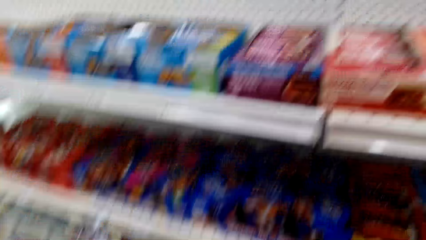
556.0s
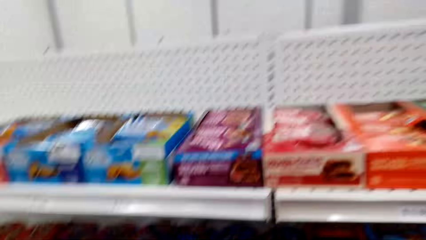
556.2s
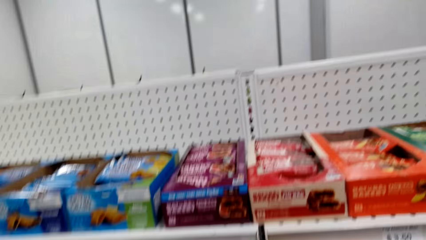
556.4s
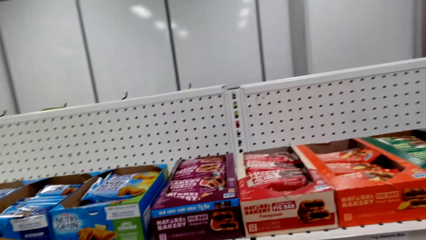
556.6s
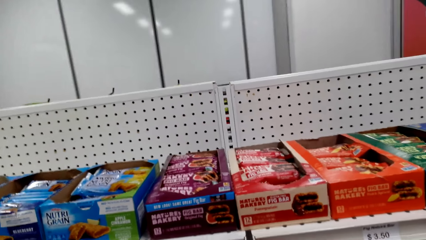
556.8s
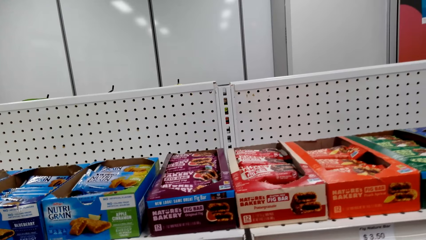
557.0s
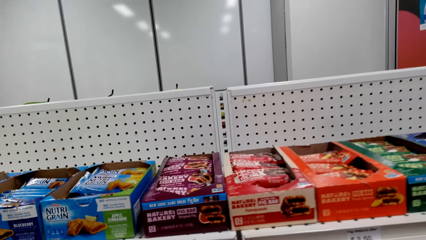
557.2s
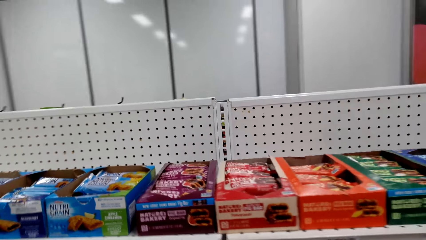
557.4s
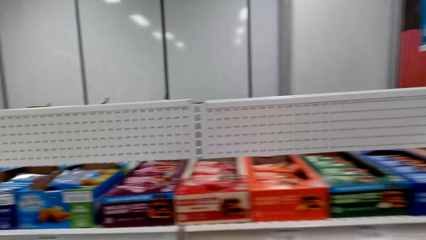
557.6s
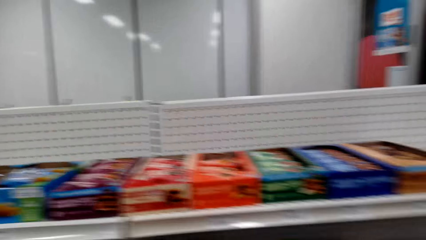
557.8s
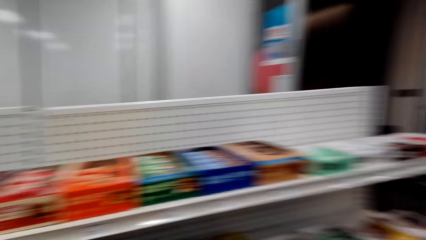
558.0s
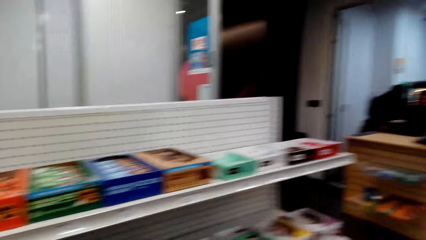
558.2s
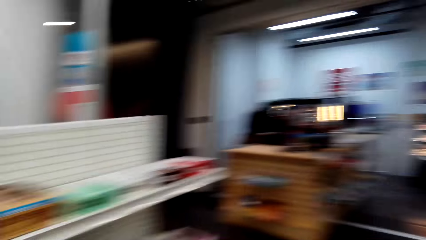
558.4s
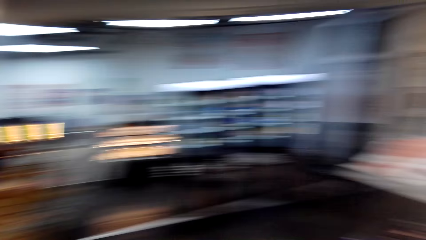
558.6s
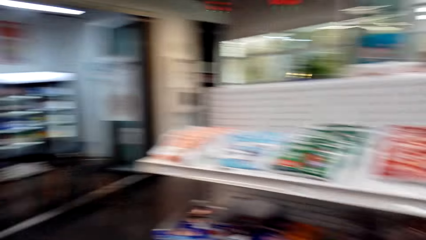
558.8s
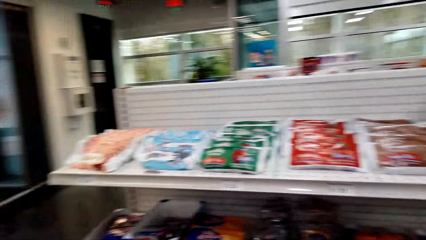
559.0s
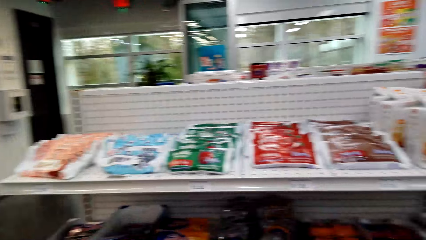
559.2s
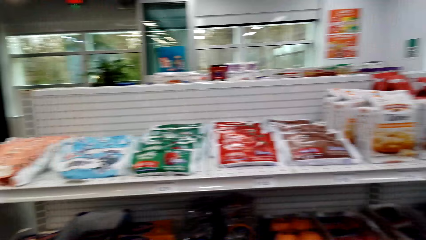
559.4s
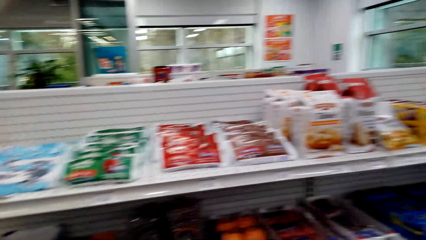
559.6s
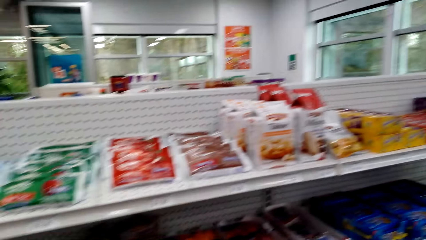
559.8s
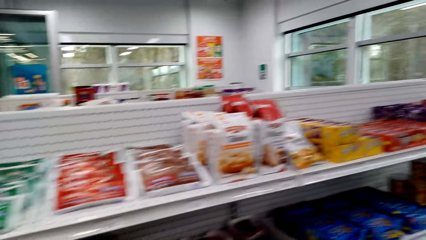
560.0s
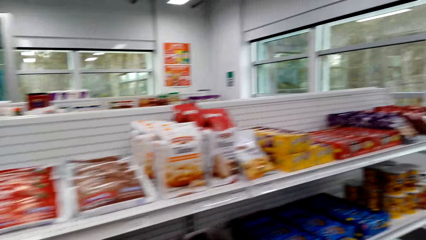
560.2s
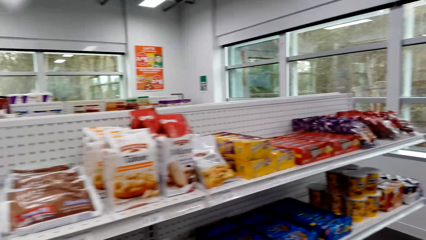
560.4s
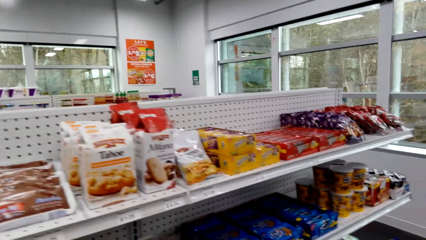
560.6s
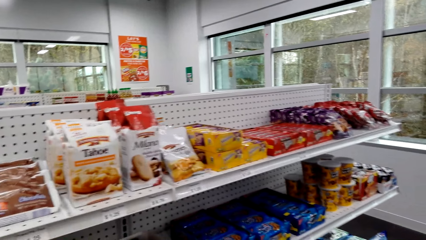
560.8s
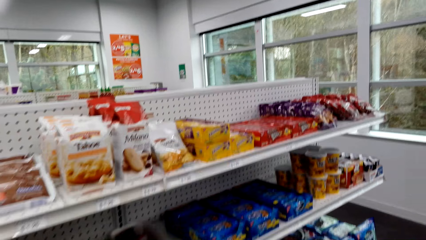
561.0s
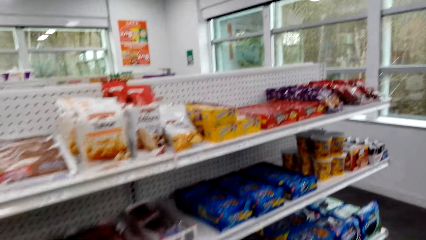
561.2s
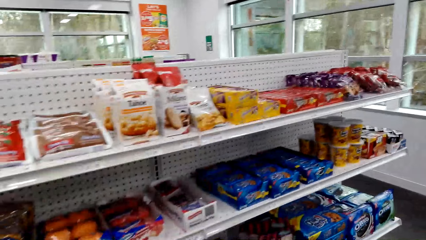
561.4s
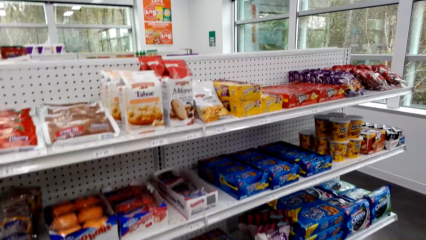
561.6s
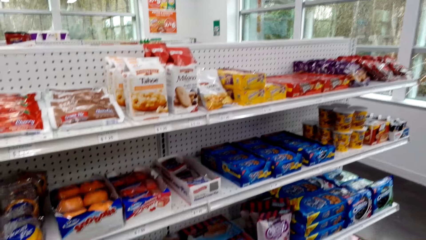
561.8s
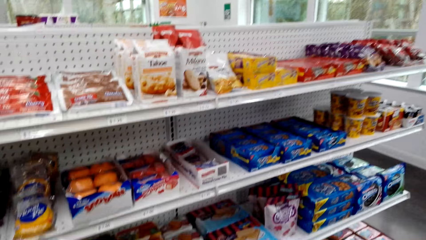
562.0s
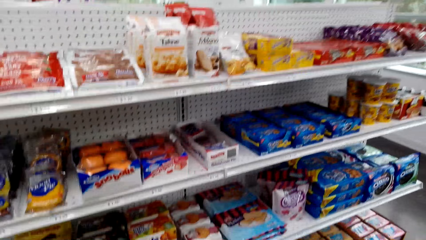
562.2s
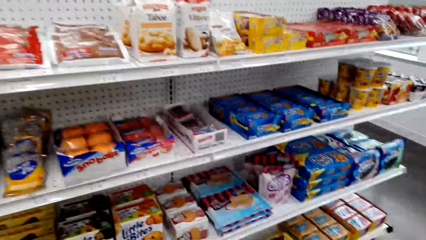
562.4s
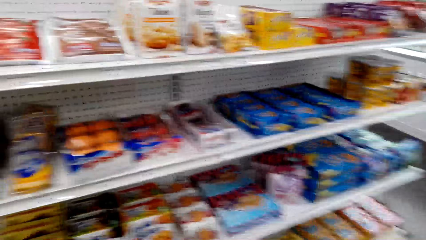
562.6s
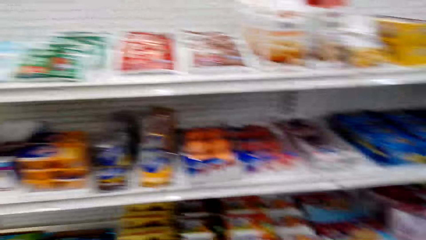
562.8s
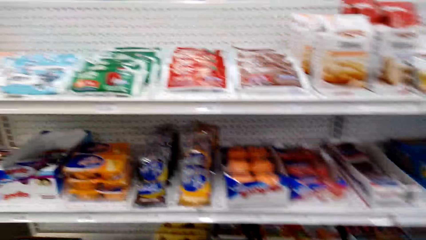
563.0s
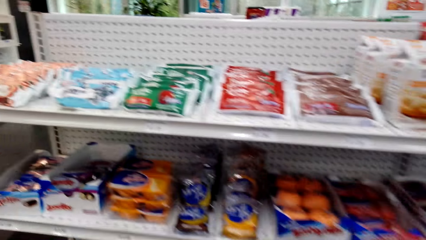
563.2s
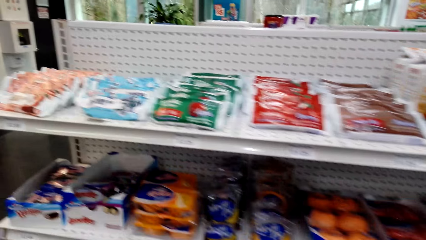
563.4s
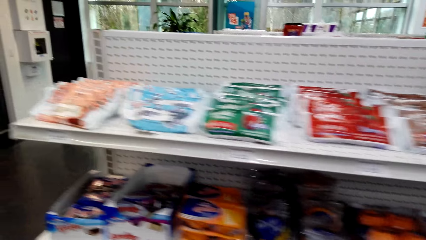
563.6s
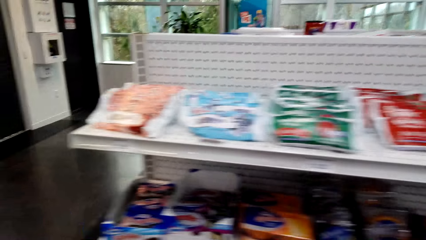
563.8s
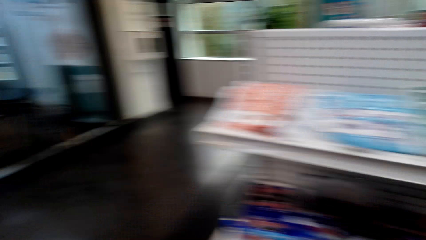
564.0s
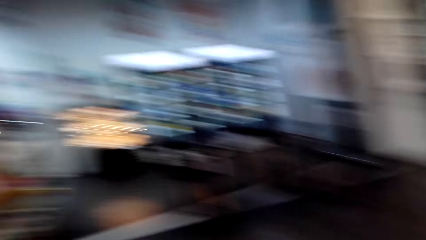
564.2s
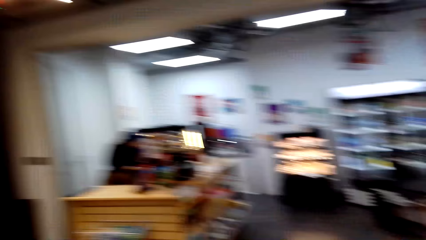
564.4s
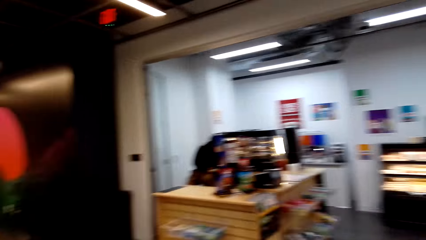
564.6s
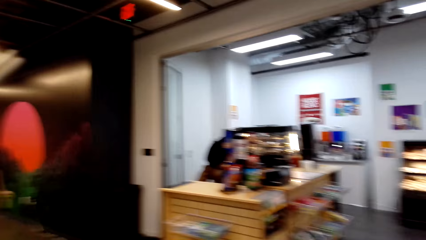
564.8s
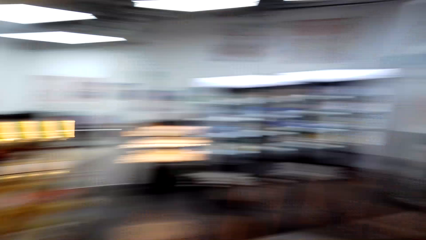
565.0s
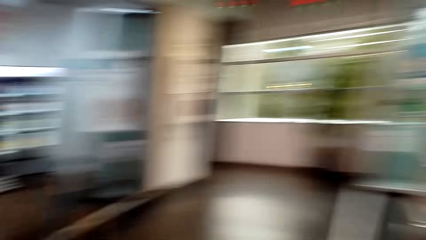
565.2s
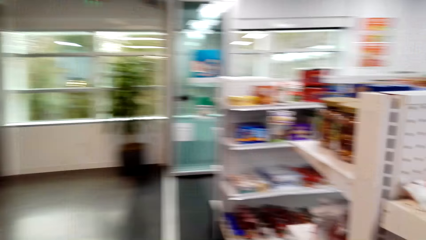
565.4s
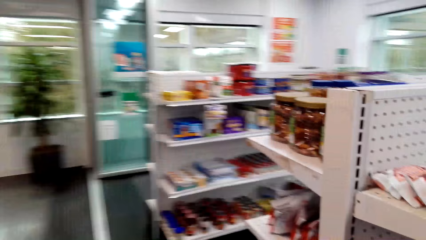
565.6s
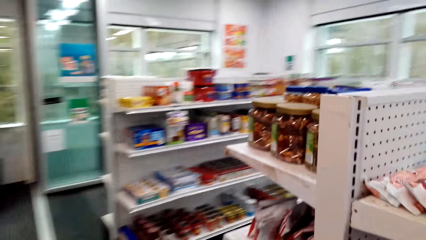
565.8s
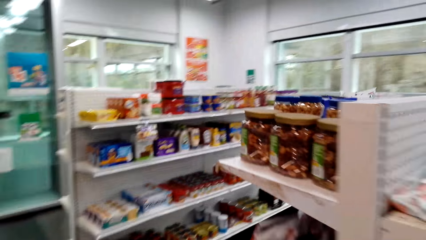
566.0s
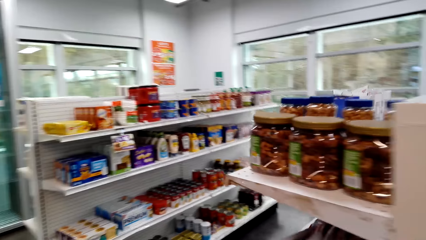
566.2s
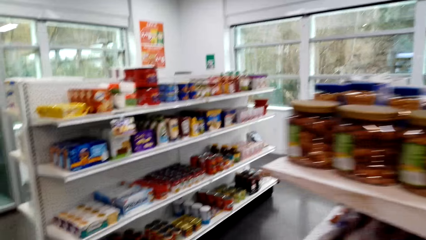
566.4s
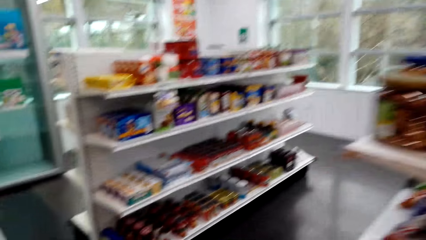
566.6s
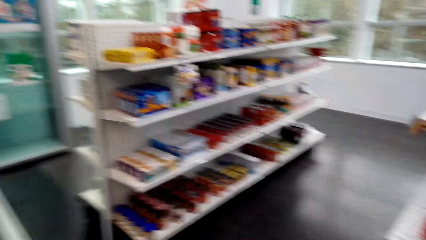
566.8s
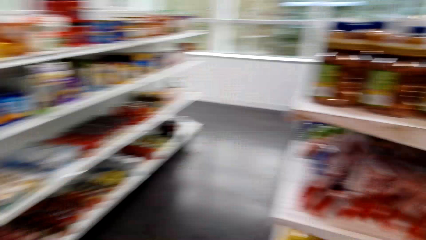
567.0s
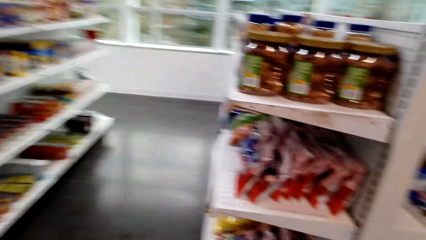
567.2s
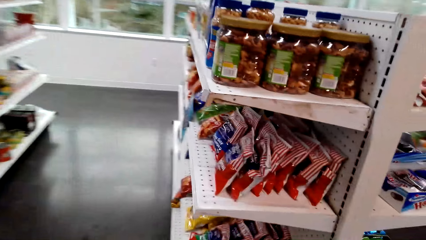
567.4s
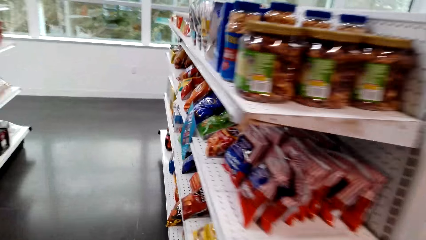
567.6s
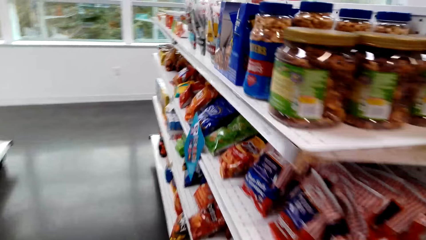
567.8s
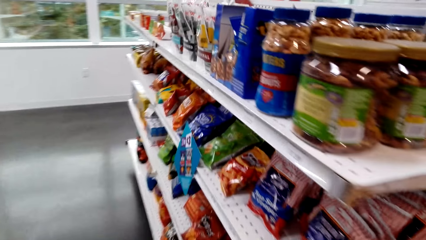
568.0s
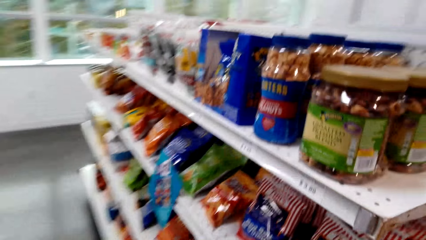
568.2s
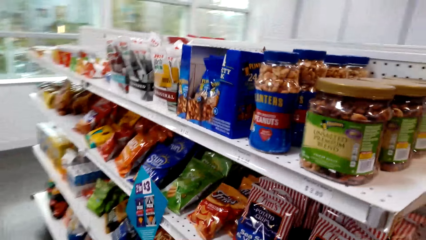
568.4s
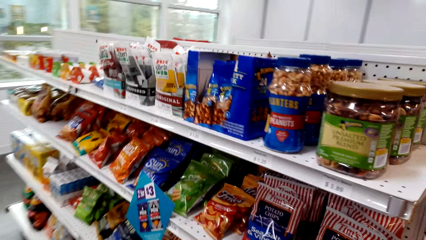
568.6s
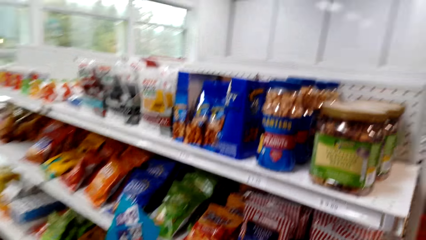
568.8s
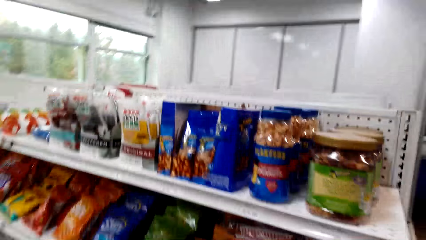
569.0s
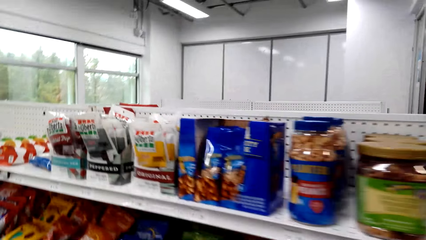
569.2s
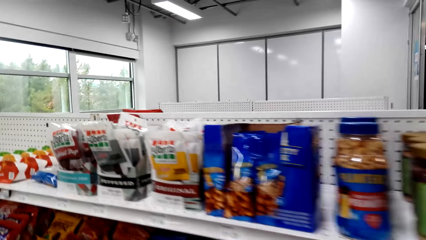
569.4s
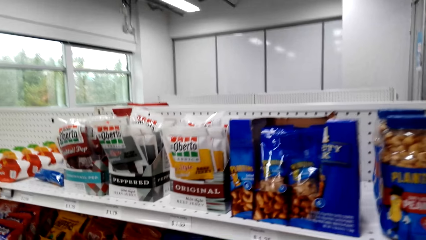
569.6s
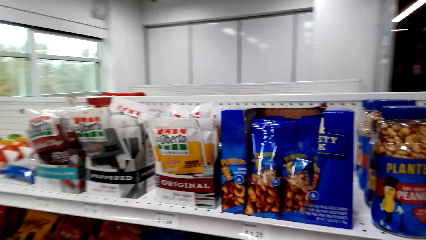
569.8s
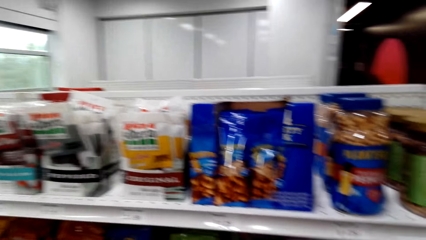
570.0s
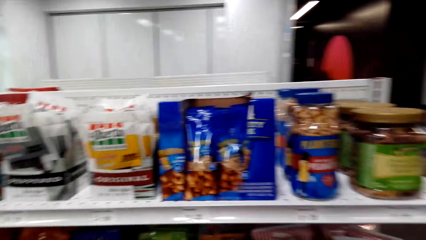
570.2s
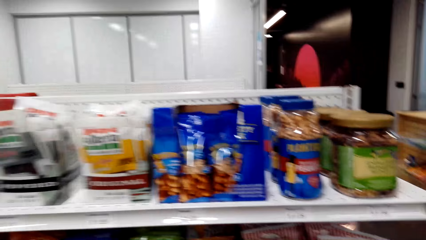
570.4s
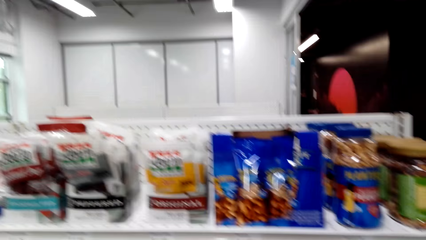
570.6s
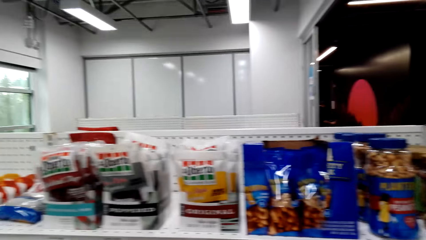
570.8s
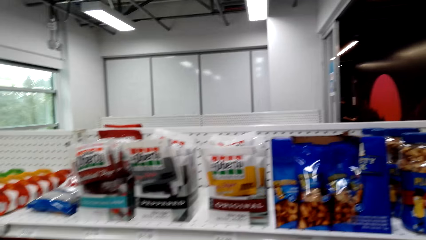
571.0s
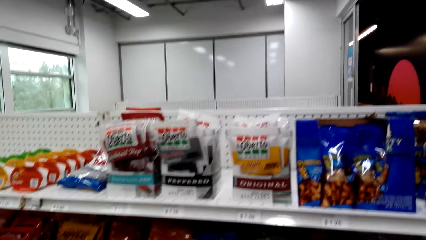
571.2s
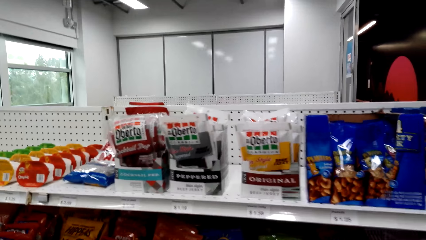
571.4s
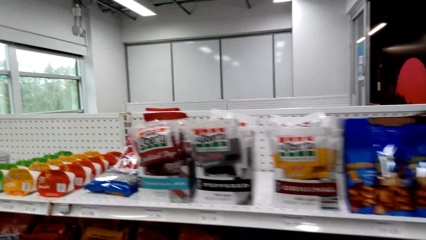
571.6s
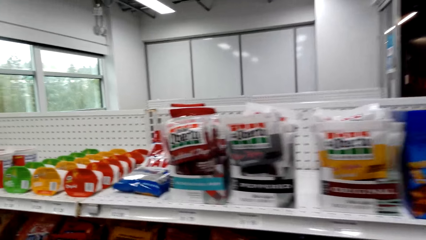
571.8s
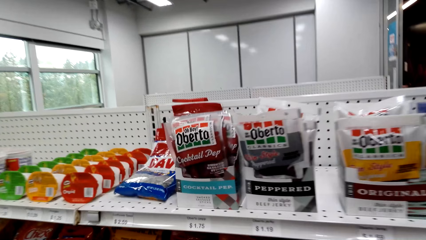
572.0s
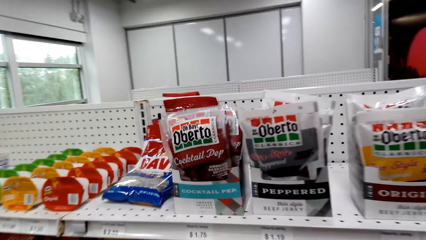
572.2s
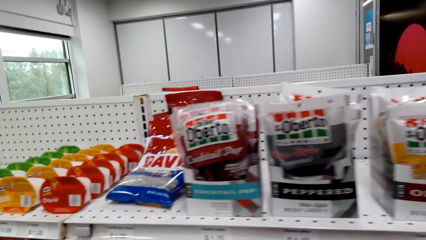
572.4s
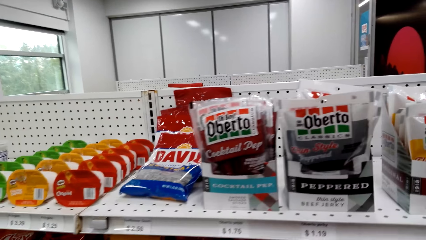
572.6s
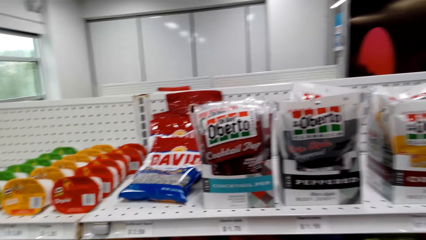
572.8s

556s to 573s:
The camera wearer takes something from the shelf. They walk around the store. They look around the store. They walk around the store.
